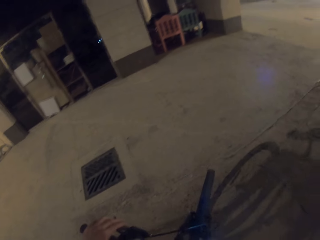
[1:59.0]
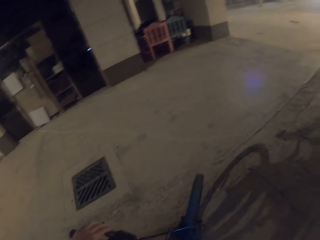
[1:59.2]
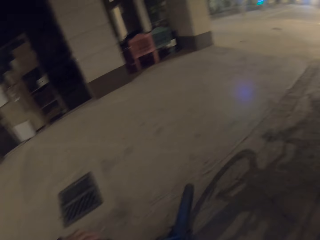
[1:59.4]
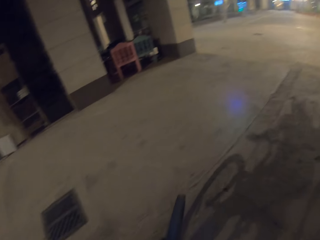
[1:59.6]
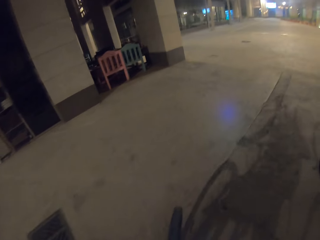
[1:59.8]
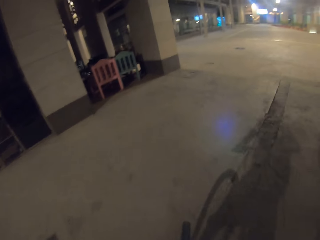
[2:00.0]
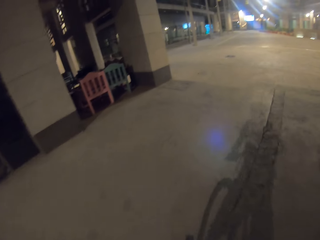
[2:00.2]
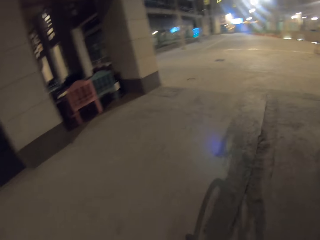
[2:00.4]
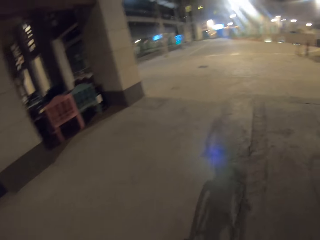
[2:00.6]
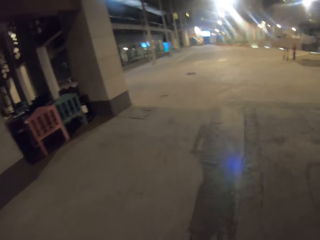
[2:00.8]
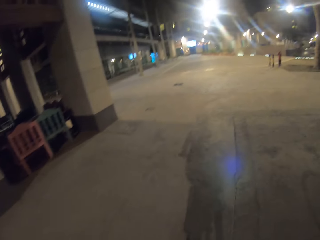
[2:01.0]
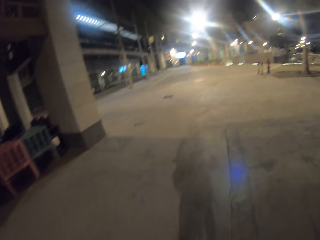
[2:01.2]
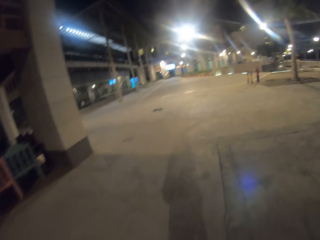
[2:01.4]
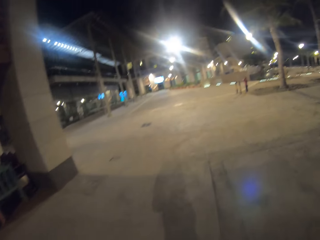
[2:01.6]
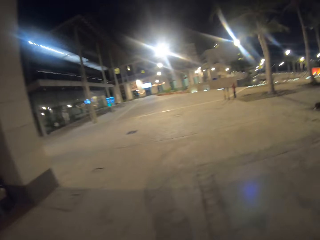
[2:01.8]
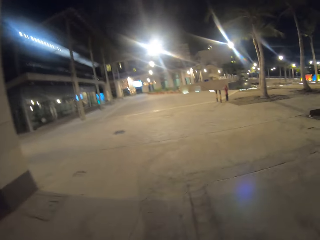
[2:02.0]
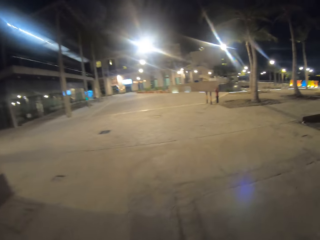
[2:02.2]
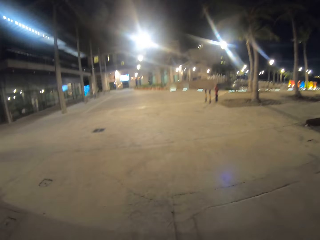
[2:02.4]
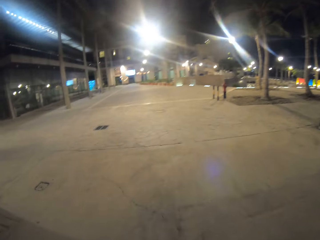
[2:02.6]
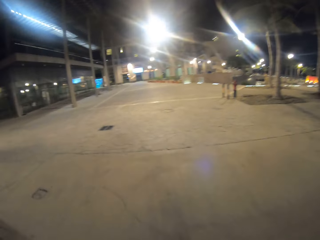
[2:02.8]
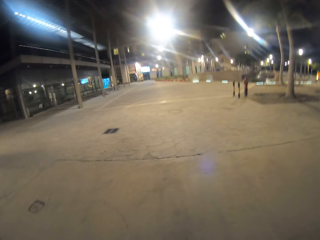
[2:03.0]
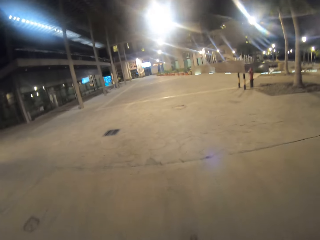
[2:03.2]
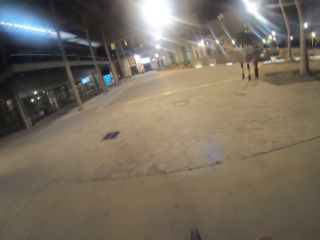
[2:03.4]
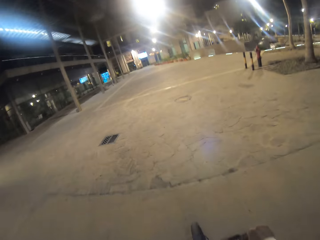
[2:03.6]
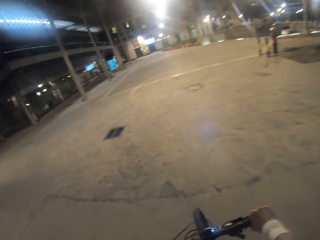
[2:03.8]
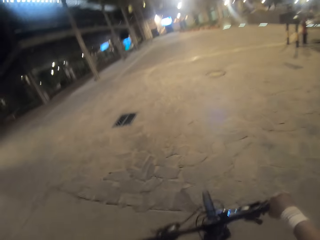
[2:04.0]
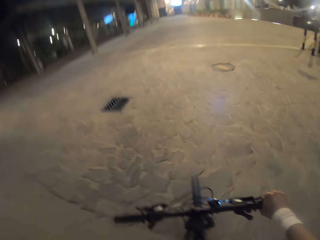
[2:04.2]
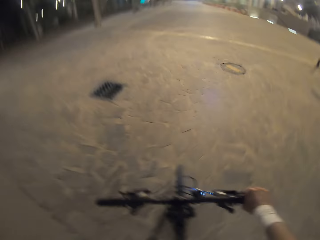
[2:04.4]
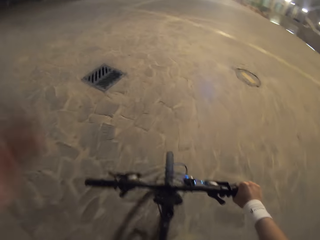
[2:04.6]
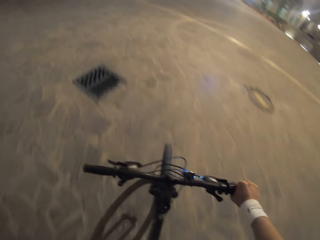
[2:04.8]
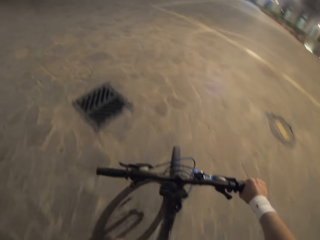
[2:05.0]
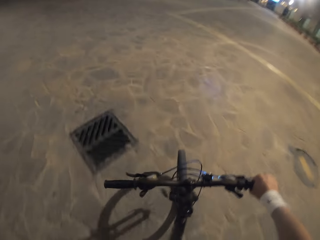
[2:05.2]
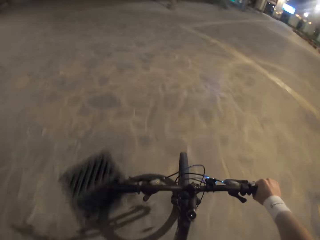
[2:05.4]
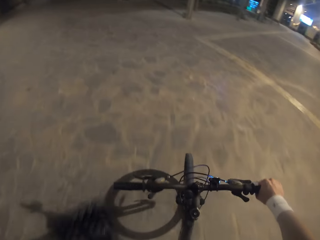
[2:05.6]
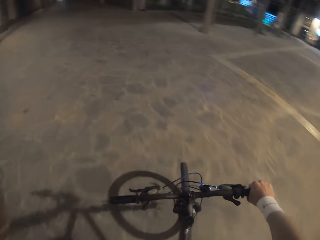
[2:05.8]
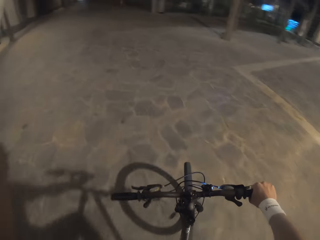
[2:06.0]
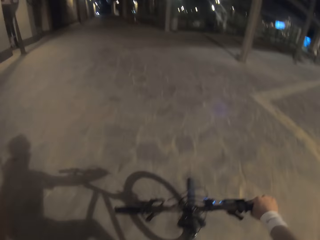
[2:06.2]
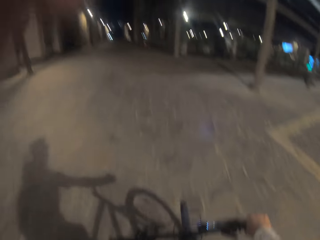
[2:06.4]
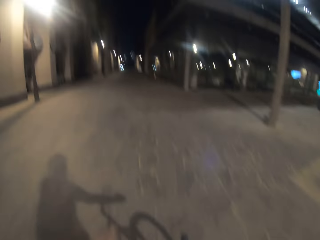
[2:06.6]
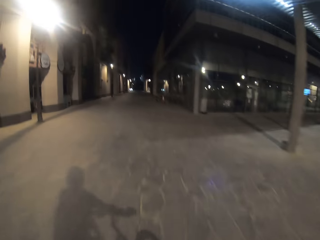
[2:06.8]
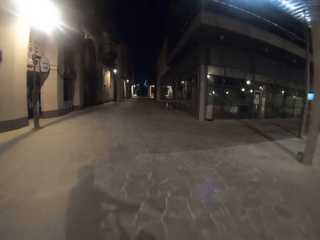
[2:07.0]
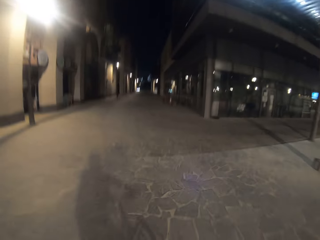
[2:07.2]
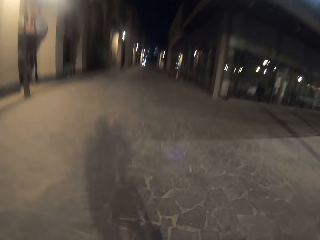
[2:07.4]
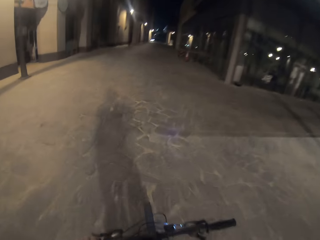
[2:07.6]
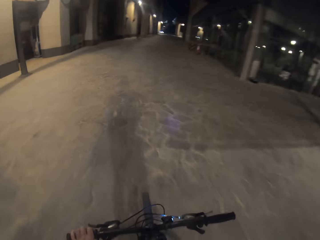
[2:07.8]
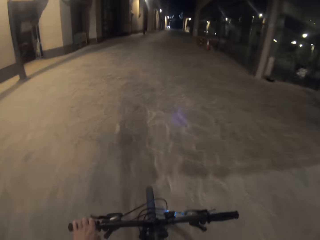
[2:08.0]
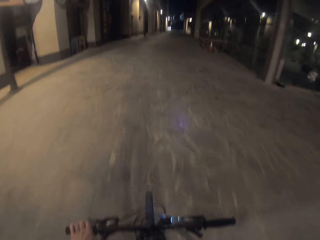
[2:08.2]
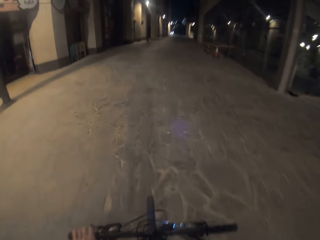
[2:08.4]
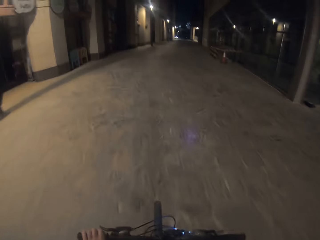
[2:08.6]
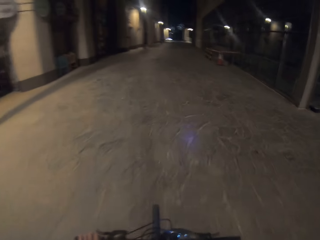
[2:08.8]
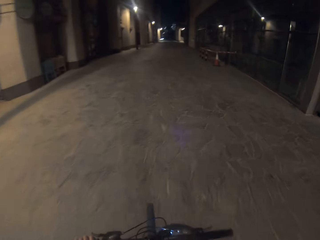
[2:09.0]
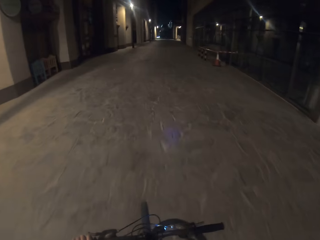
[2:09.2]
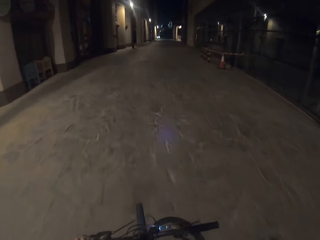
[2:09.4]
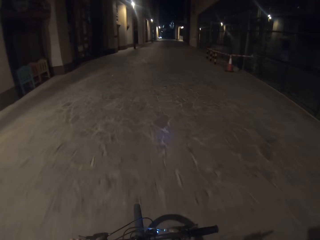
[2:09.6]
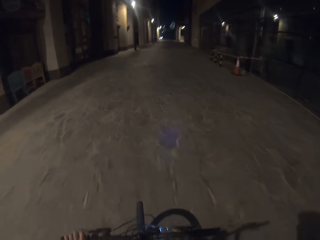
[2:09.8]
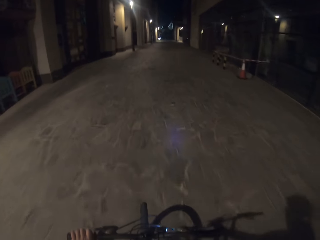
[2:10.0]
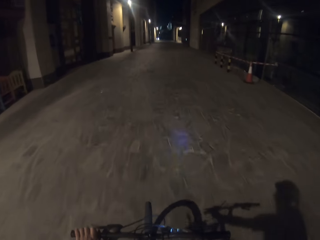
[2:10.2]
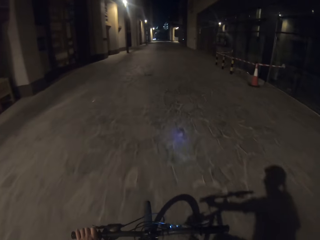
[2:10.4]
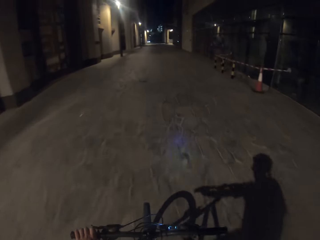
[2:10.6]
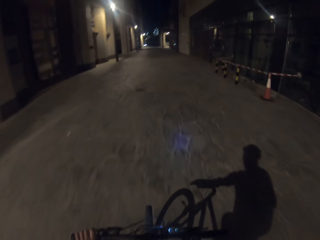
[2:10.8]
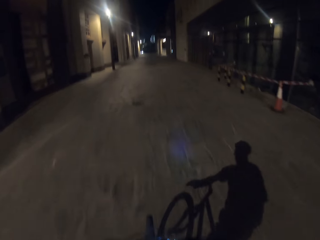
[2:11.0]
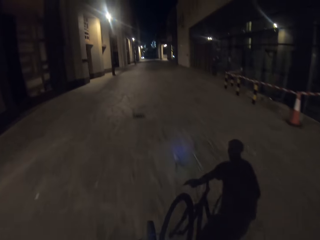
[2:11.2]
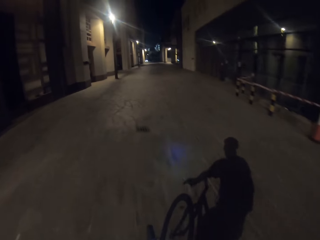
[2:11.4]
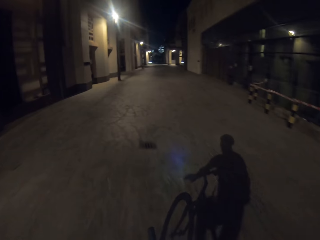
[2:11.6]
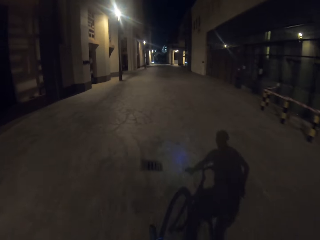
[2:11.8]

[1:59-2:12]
The camera wearer rides the bicycle on the pavement. They move the hand. They ride the bicycle.

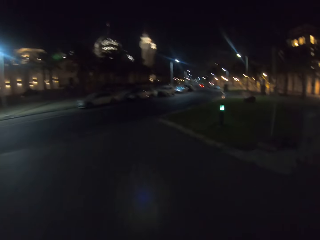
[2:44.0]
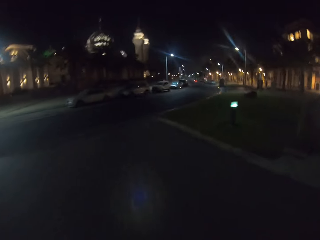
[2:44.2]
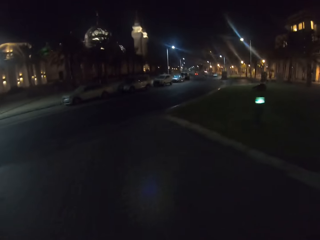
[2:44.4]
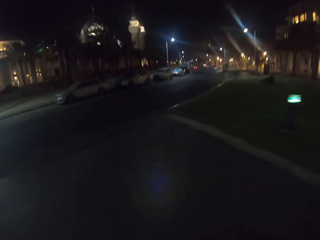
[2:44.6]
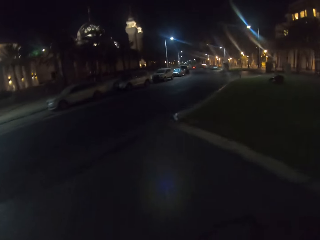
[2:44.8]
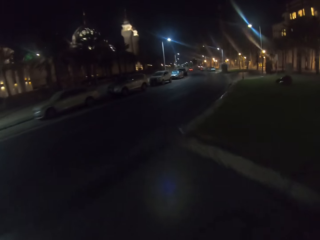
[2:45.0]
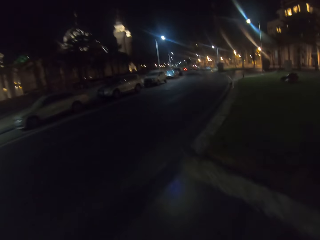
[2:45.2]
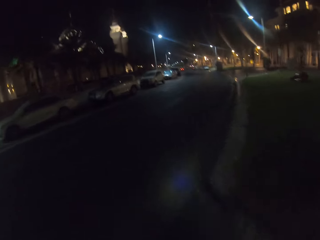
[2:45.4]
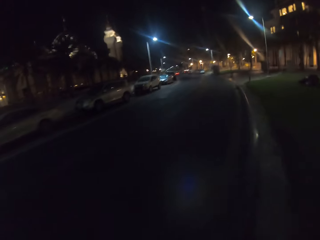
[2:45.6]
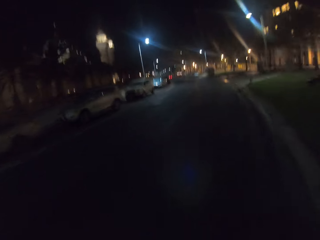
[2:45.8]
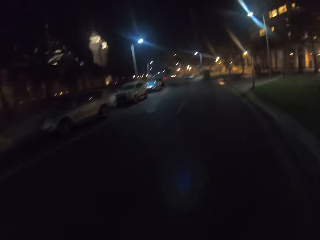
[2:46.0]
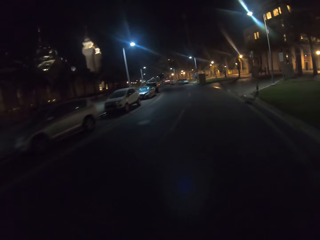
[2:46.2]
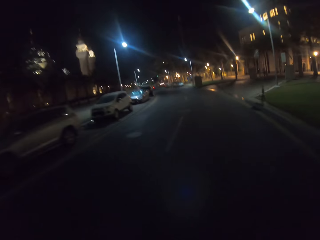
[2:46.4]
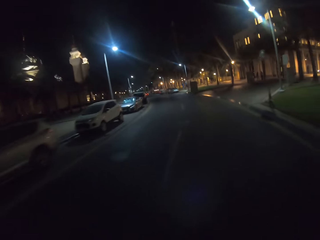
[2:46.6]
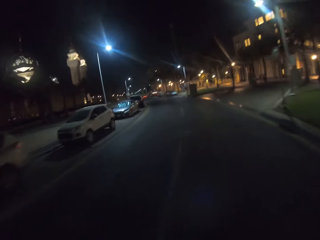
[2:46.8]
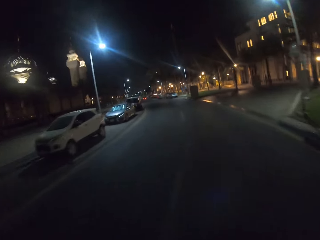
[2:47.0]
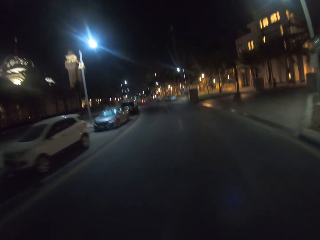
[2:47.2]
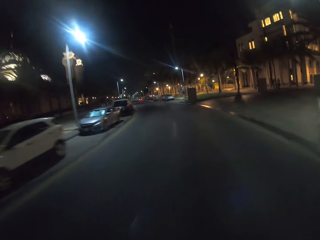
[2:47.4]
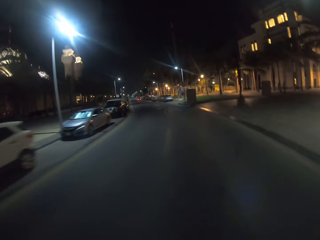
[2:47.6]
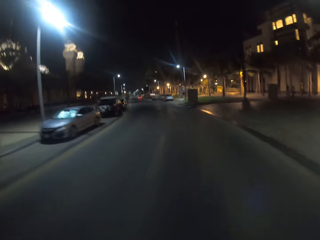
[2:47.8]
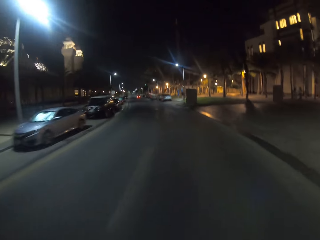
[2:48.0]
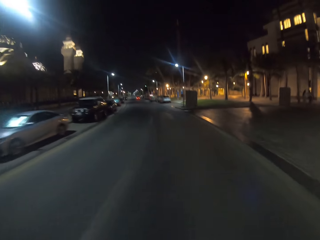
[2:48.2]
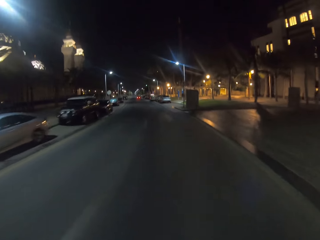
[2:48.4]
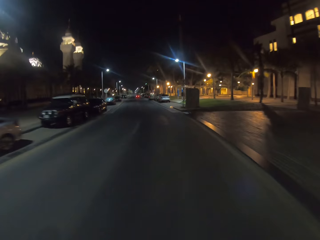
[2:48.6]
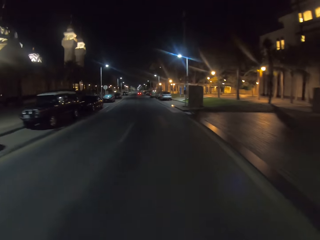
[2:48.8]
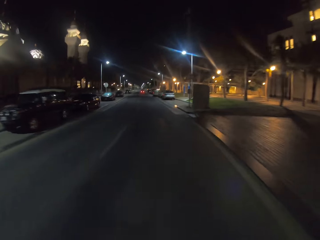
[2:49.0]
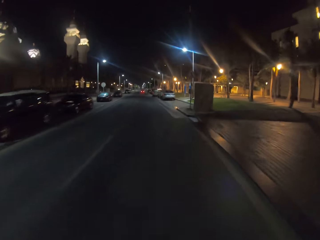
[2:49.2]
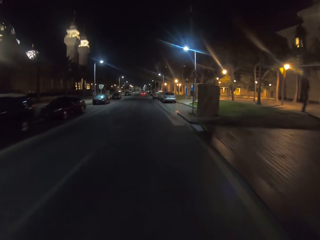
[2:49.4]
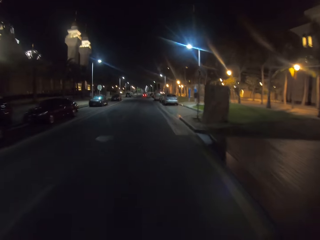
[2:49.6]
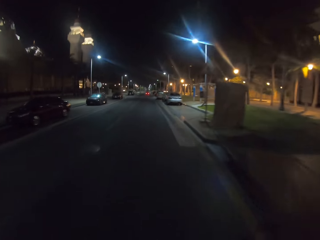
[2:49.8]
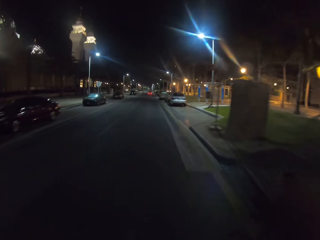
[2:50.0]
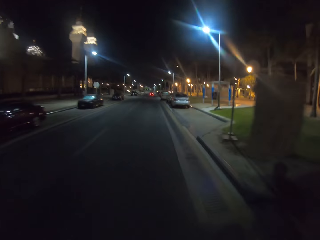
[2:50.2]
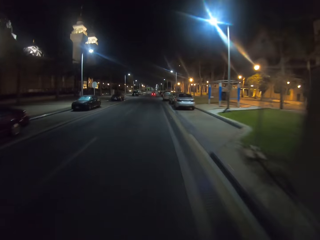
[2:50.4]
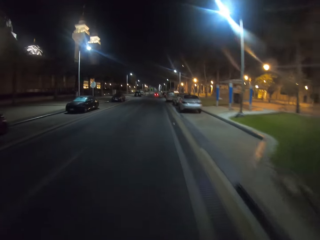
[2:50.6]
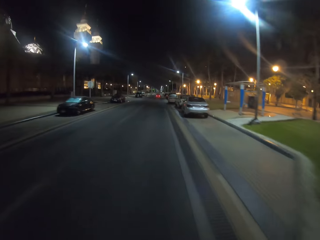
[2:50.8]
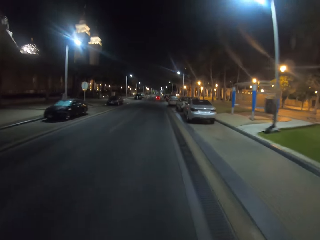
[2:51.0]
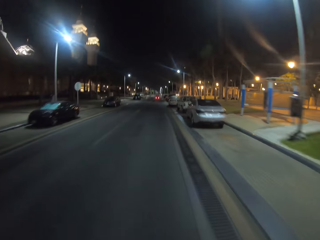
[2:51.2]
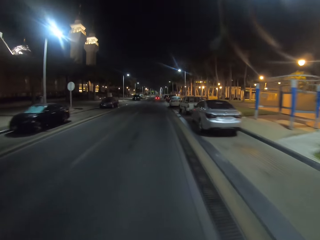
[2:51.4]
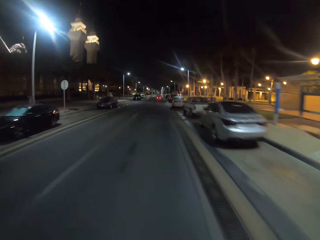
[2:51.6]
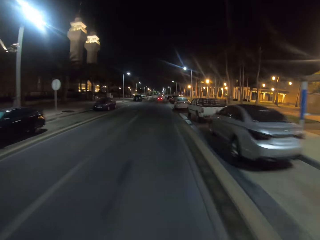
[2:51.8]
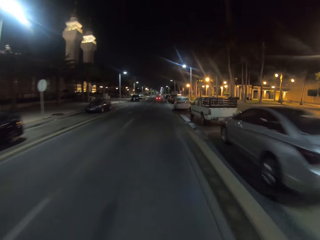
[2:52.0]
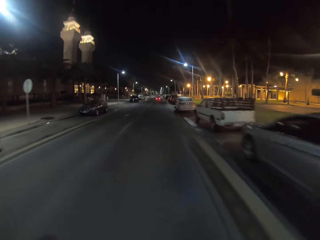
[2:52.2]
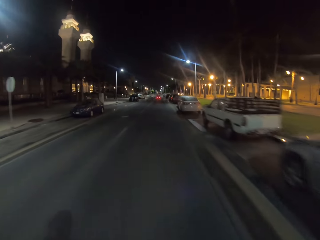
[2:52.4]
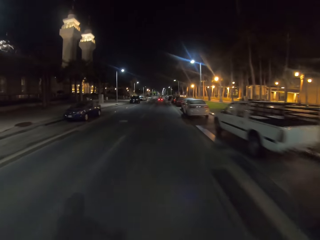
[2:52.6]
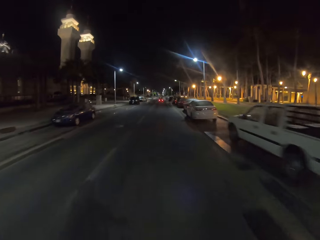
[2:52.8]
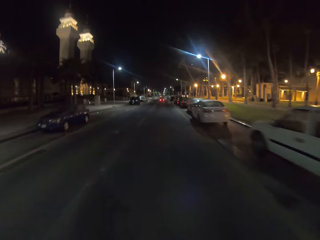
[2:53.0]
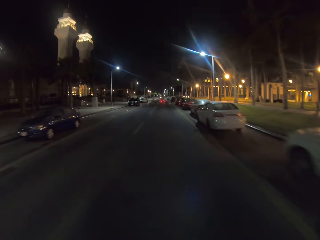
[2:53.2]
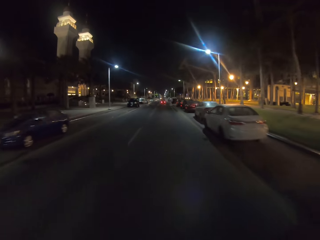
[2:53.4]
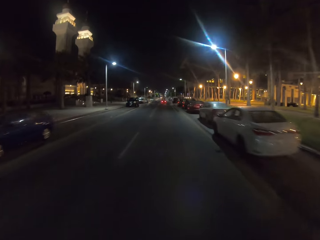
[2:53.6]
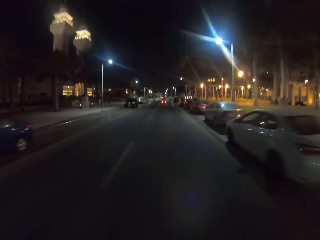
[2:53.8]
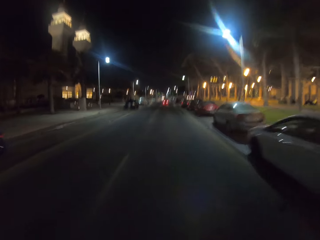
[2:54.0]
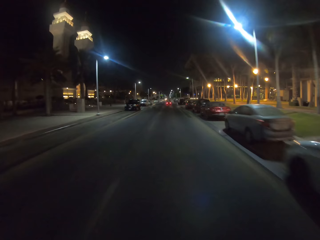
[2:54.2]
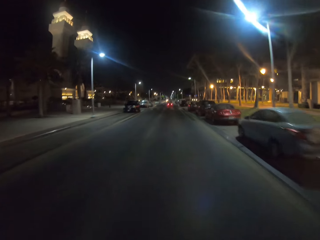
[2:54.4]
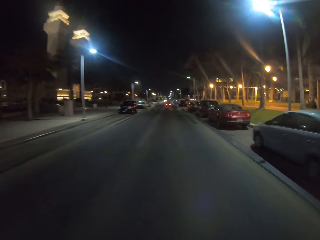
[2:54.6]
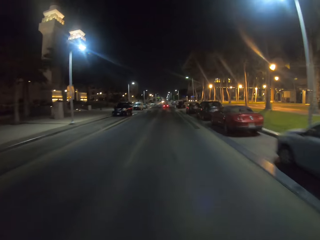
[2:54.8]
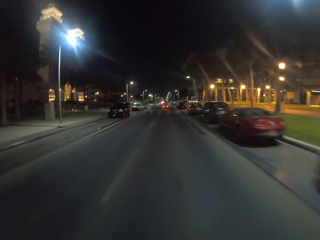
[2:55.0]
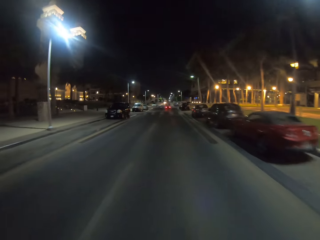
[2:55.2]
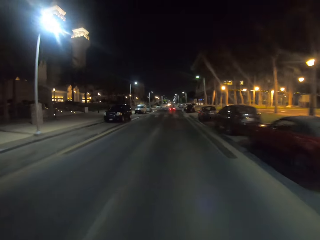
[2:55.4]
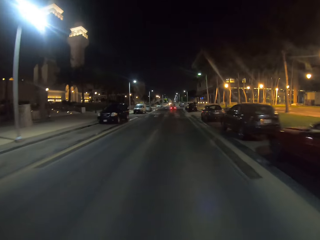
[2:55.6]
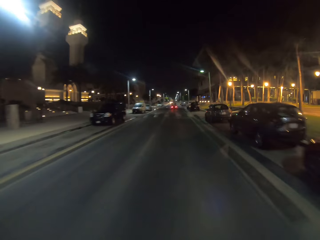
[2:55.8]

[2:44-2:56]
The camera wearer rides the bicycle on the road.
